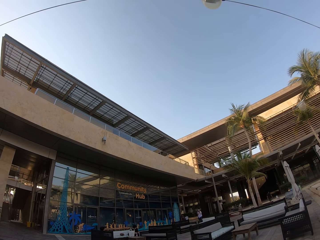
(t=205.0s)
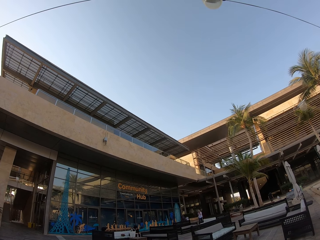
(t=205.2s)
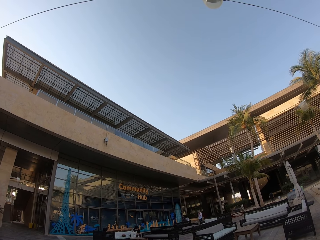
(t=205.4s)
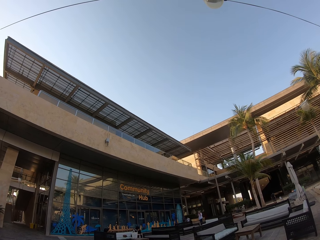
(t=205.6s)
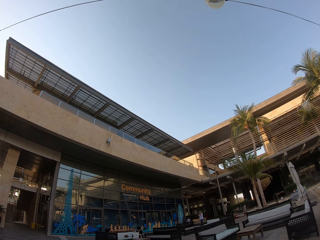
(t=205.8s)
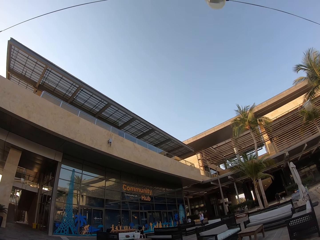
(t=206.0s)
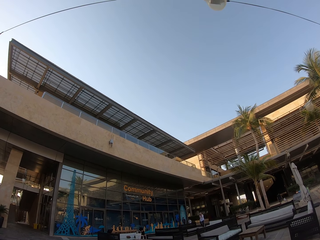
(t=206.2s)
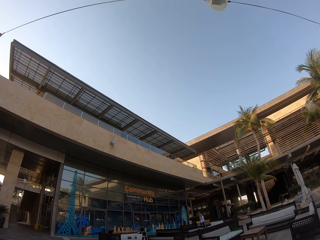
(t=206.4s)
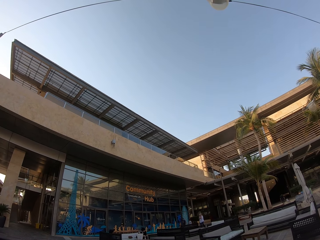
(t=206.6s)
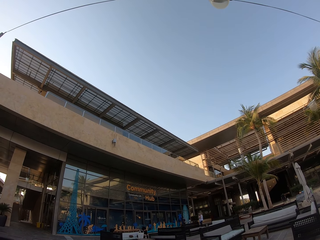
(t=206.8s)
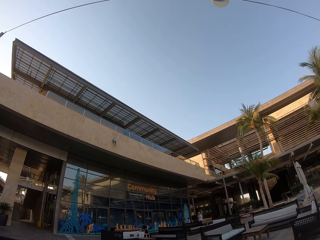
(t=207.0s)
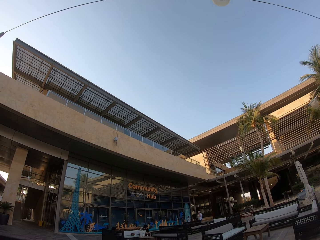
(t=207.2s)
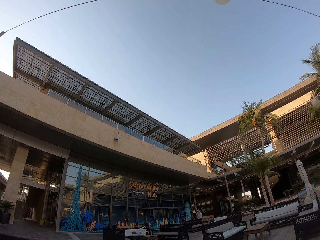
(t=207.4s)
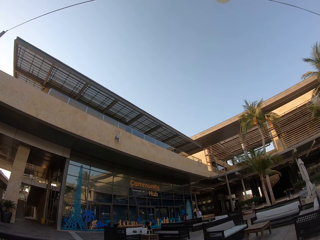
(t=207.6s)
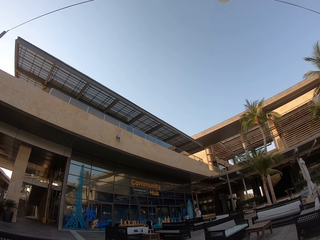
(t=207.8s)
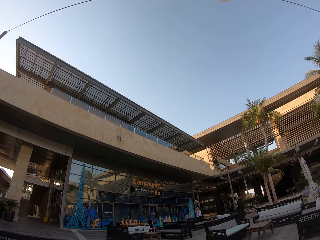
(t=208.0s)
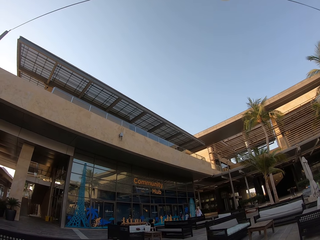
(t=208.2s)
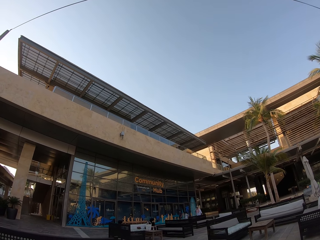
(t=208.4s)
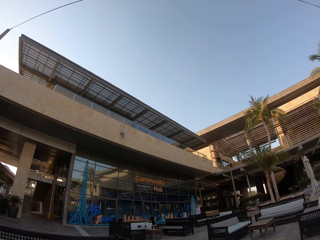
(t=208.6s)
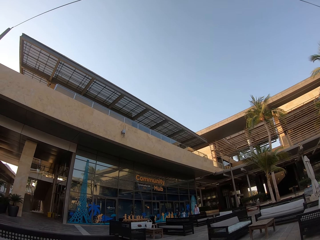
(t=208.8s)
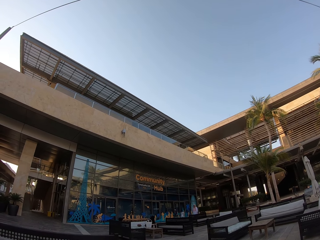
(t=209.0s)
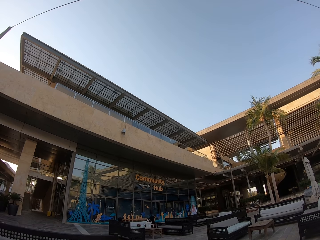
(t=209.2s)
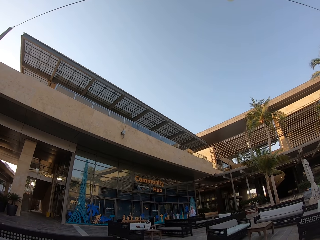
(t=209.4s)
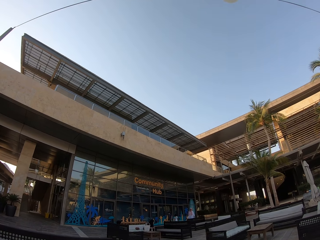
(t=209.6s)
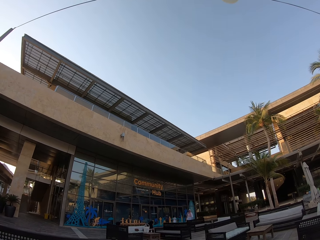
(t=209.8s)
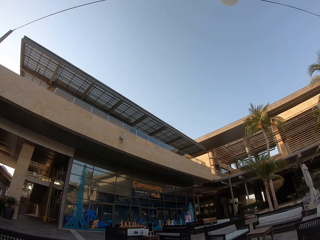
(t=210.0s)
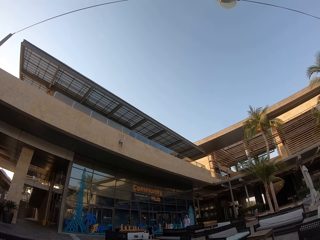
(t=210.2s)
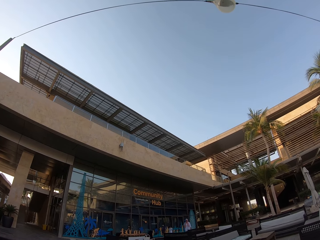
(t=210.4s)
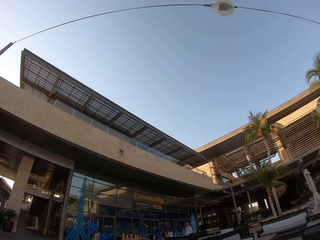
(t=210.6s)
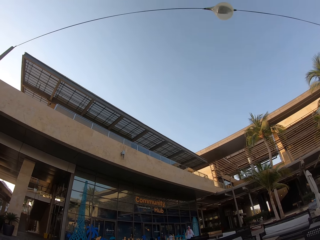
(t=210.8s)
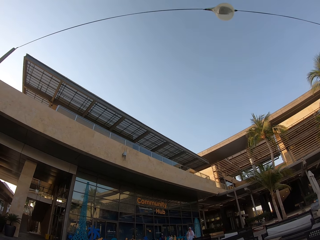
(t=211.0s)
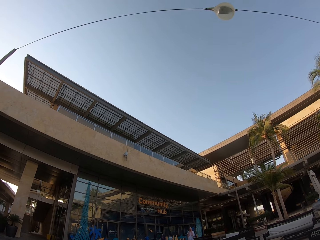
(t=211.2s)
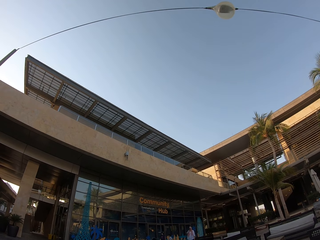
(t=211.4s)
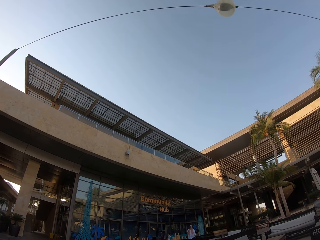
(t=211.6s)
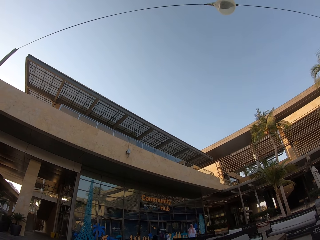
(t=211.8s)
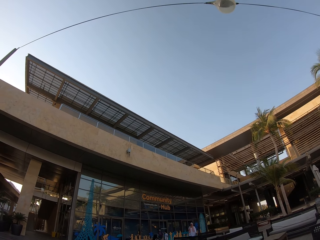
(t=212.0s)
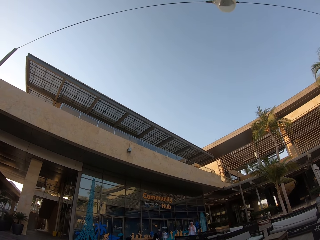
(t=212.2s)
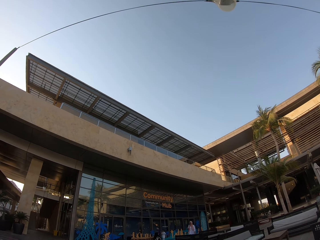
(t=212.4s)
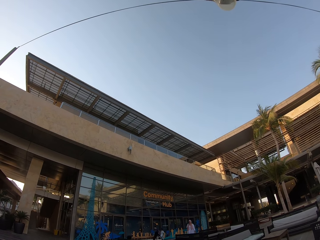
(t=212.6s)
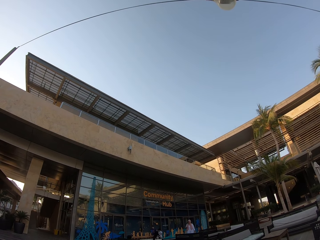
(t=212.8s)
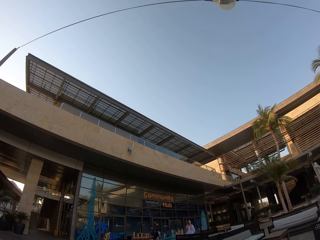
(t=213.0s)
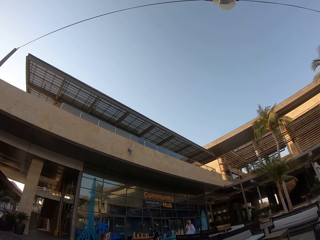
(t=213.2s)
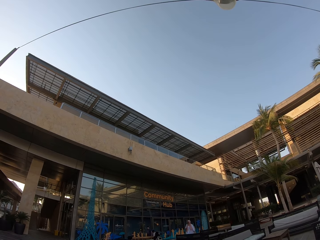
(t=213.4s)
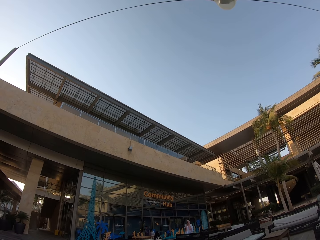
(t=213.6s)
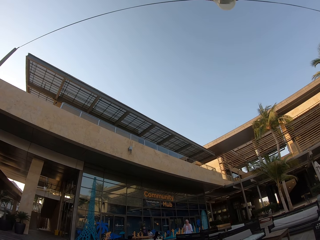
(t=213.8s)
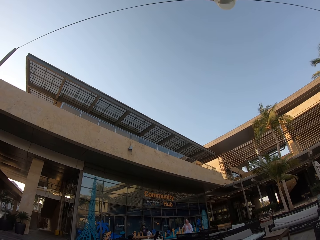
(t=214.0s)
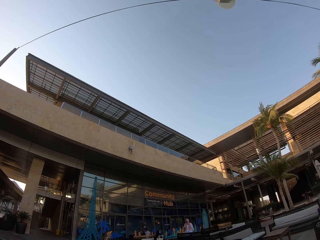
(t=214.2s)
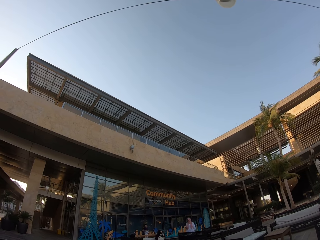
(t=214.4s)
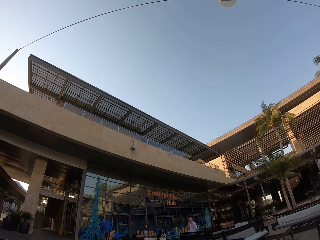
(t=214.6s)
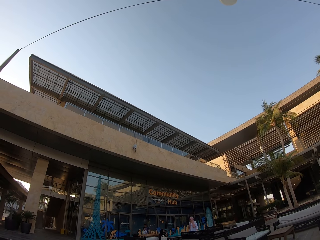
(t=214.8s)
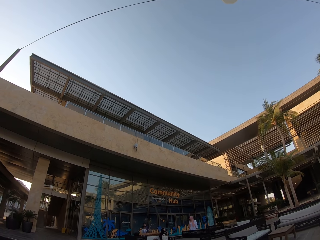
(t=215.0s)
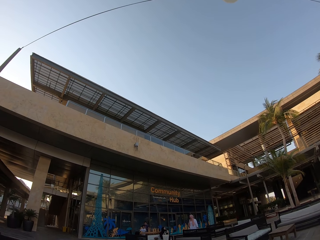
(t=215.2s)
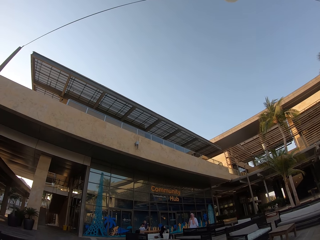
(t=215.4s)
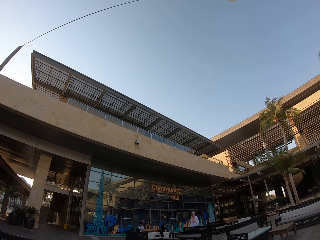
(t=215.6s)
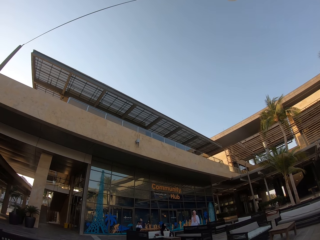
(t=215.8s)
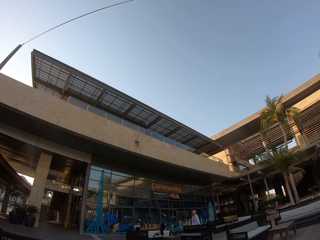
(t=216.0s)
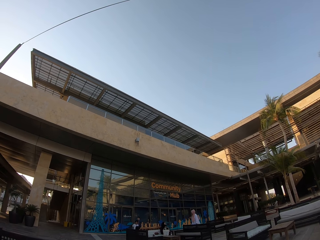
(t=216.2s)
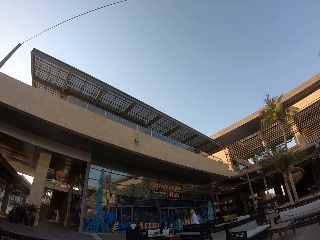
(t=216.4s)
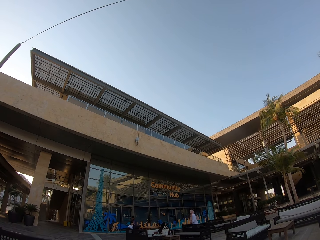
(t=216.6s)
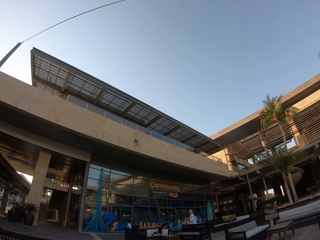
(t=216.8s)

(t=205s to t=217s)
The camera wearer looks at people walking.

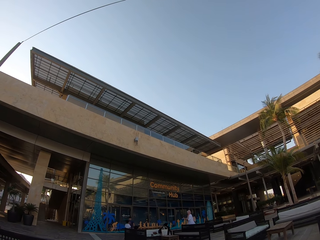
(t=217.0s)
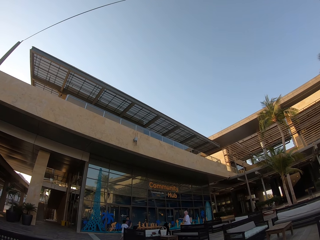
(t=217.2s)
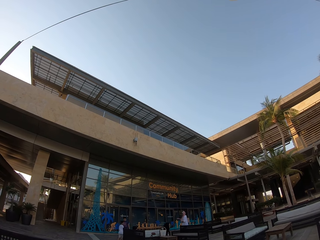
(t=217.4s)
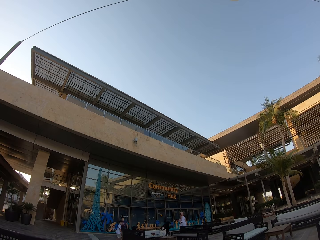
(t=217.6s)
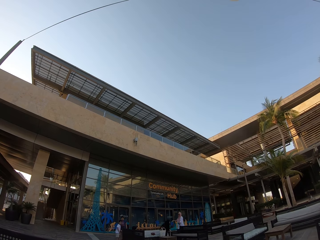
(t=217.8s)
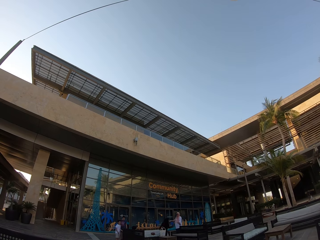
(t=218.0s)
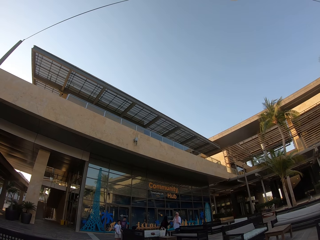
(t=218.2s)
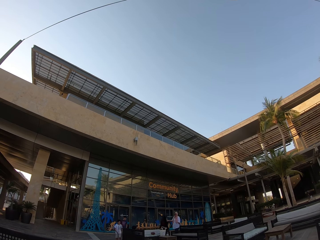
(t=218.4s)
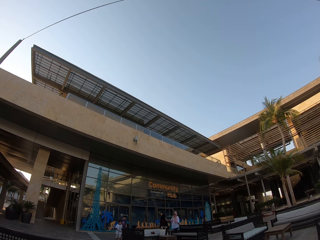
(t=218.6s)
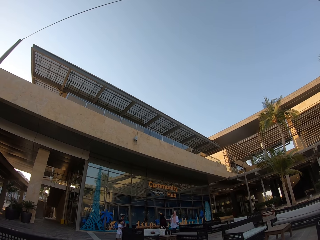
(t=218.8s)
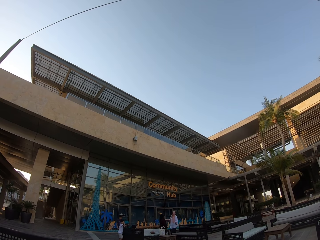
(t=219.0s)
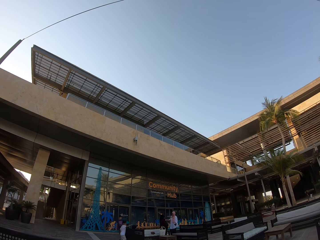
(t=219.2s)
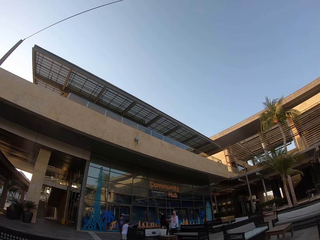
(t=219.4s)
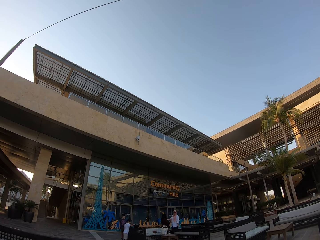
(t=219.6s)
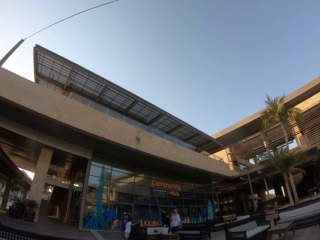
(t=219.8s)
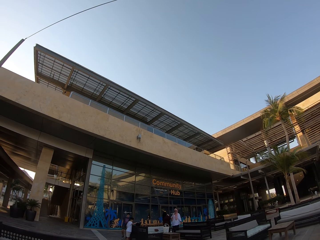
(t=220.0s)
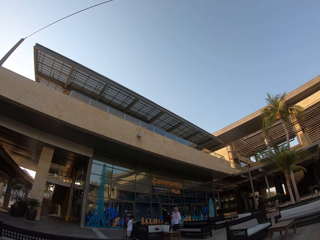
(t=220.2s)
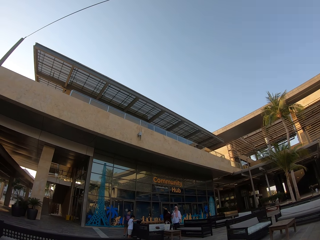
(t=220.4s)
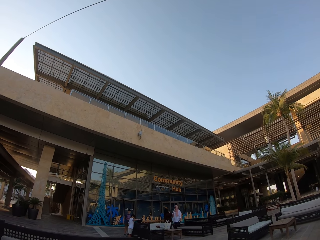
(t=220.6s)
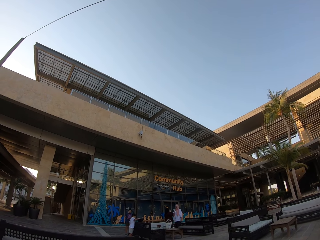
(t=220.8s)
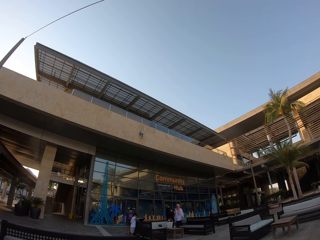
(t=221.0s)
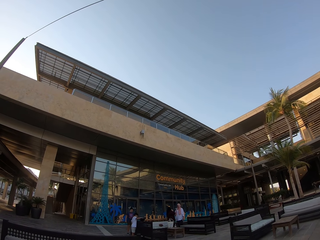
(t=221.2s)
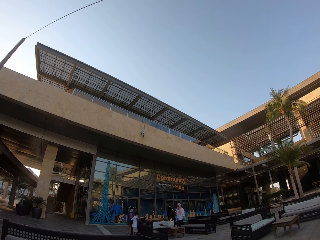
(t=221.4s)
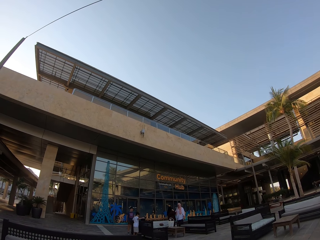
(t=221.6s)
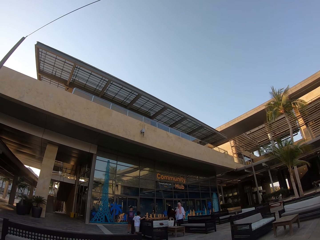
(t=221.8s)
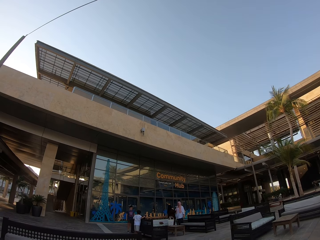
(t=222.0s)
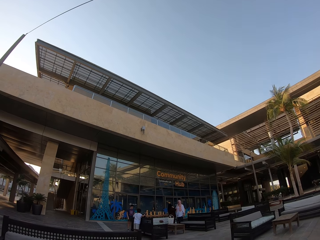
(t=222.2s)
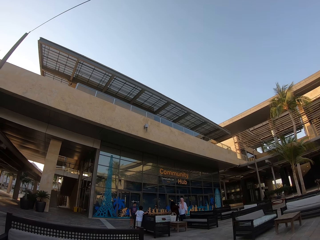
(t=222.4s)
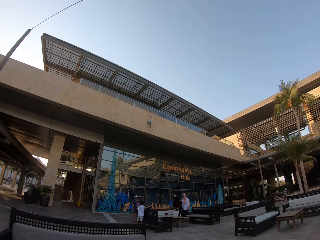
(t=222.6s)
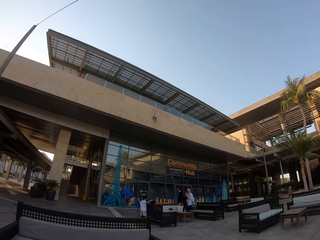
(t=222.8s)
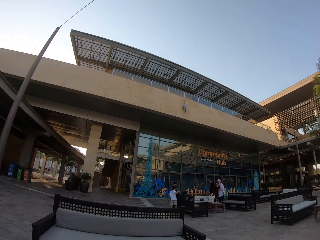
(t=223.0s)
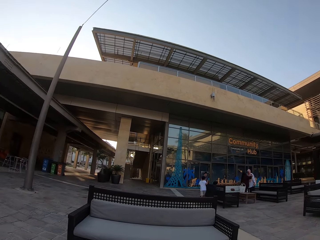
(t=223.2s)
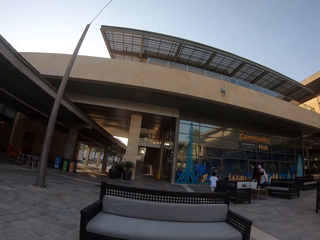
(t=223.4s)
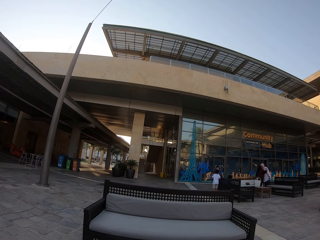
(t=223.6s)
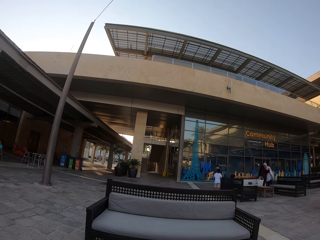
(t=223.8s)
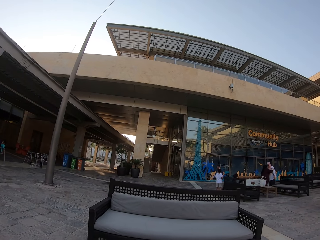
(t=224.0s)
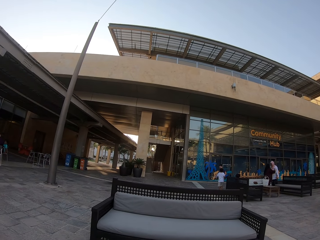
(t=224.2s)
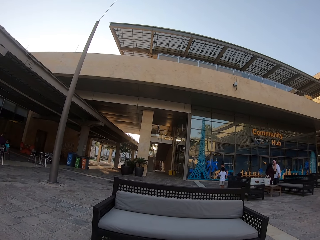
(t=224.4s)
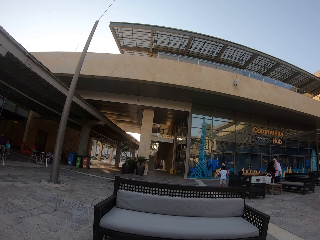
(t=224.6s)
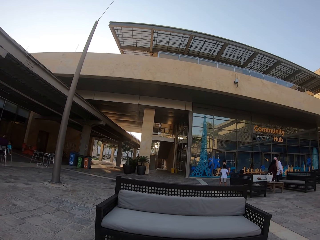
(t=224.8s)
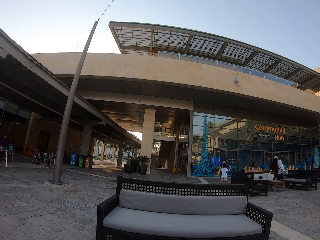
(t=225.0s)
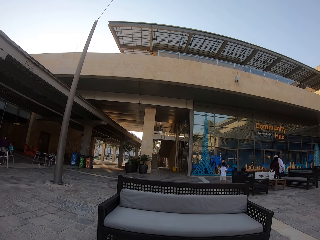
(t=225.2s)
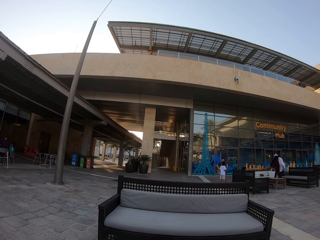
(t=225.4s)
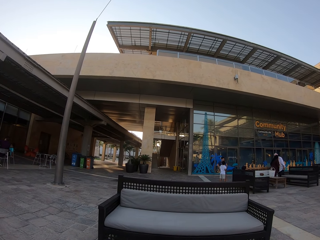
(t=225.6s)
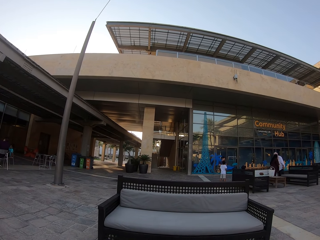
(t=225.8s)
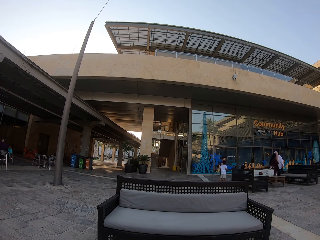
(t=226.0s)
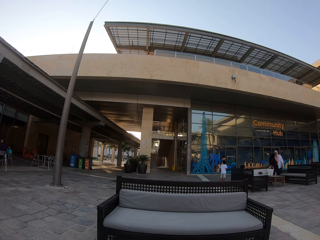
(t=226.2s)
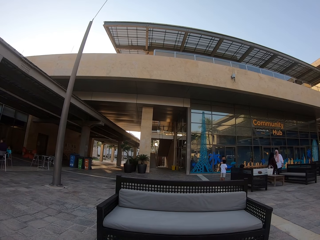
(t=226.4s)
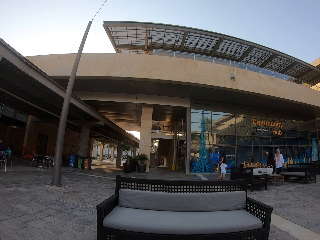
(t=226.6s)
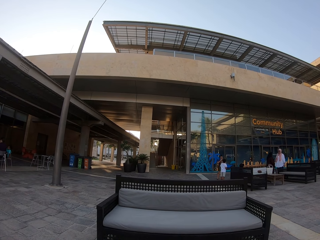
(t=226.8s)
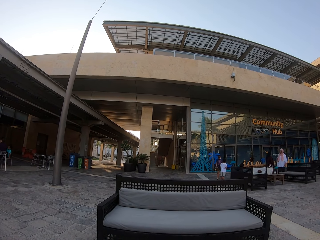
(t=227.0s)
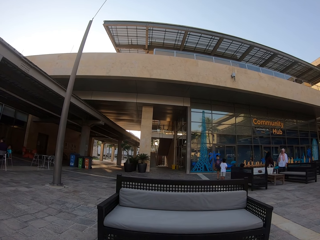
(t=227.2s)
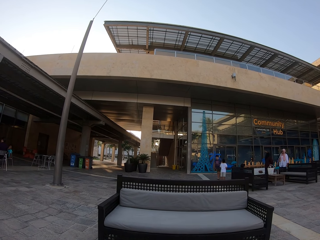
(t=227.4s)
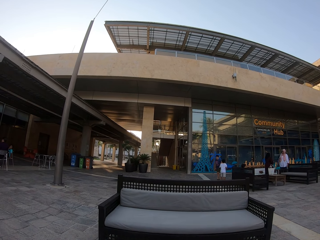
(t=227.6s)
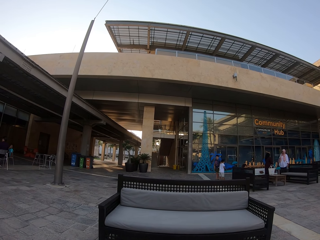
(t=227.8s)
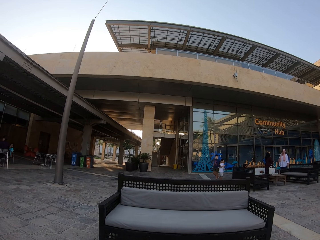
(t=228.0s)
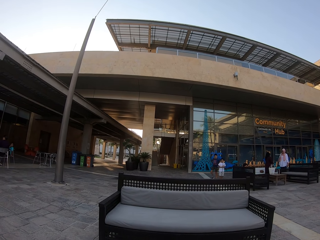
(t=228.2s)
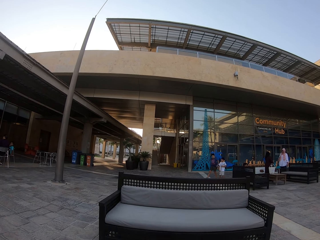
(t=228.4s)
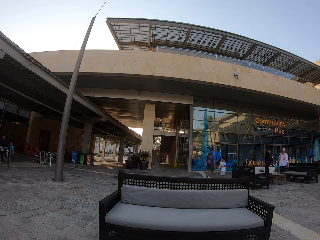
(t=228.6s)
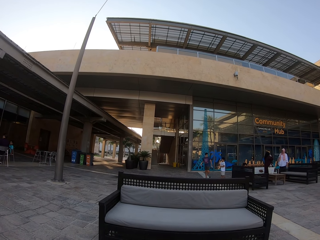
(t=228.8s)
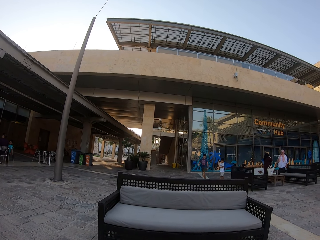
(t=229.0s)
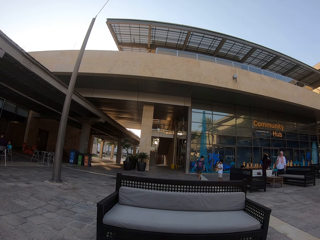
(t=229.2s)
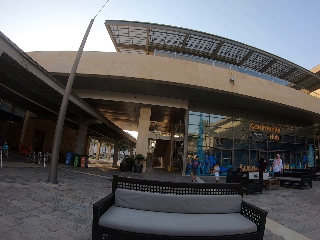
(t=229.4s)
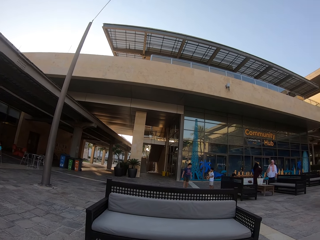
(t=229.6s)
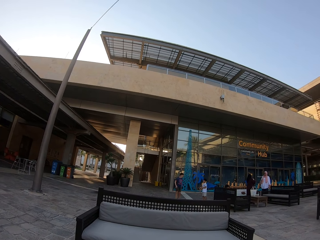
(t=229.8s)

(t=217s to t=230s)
The camera wearer looks at people.
